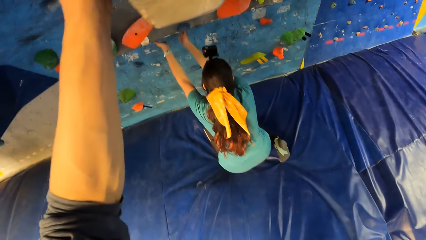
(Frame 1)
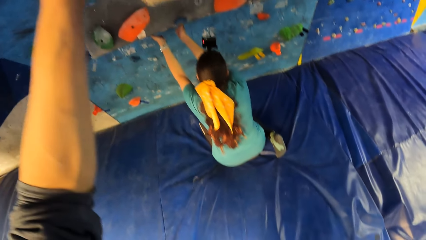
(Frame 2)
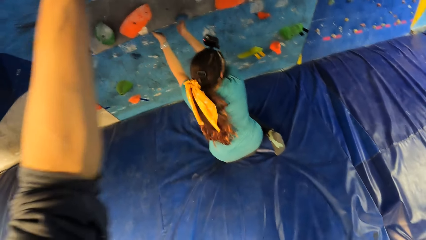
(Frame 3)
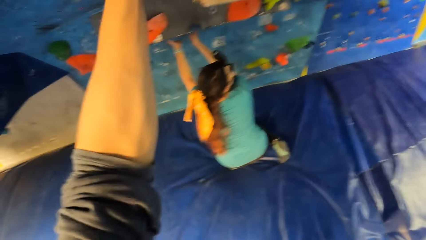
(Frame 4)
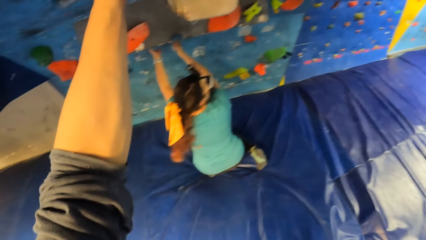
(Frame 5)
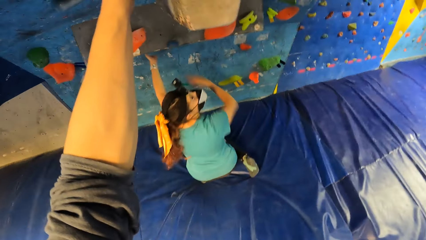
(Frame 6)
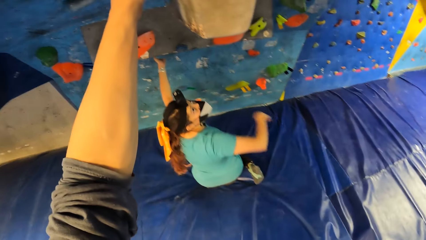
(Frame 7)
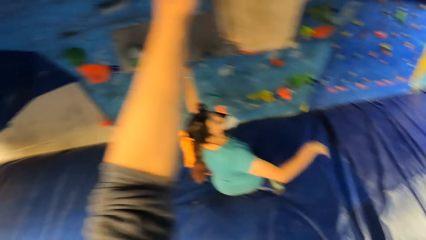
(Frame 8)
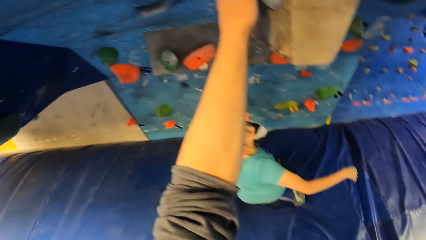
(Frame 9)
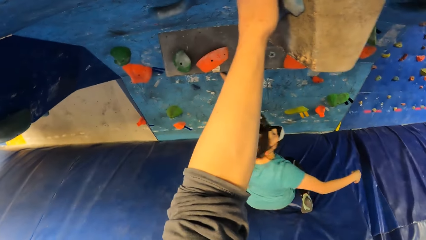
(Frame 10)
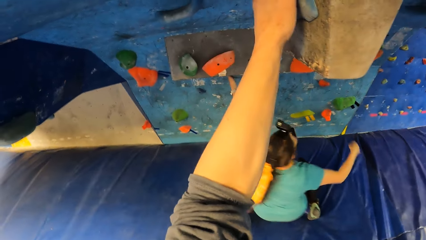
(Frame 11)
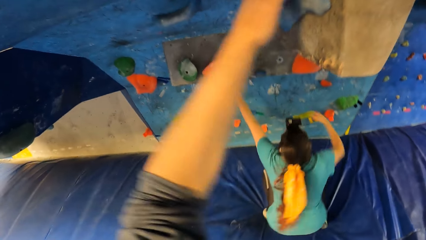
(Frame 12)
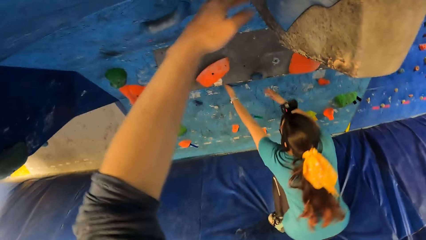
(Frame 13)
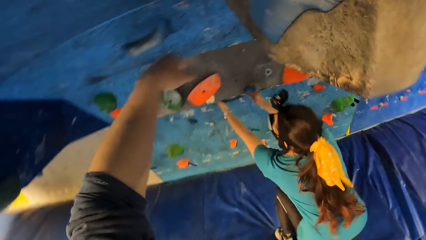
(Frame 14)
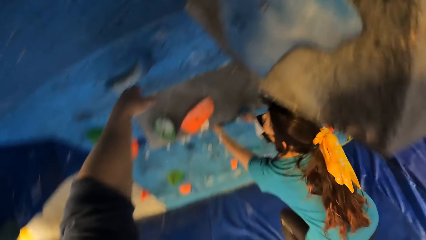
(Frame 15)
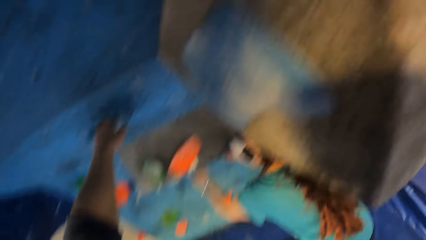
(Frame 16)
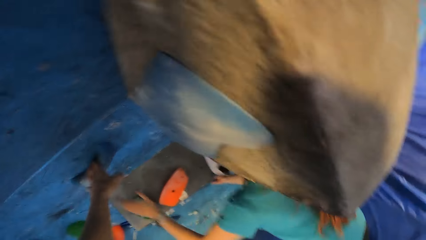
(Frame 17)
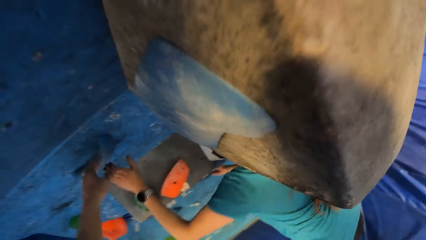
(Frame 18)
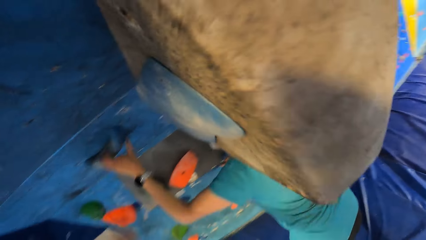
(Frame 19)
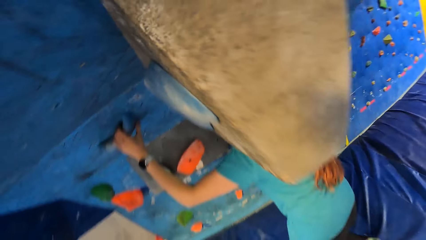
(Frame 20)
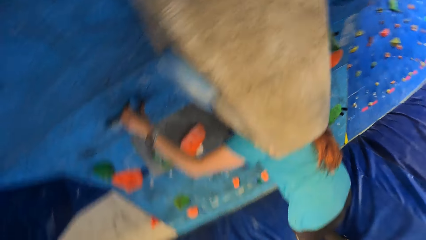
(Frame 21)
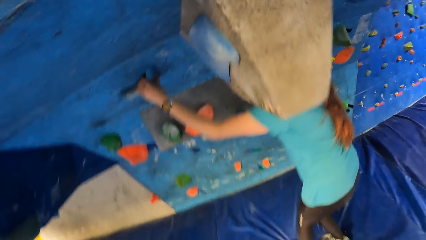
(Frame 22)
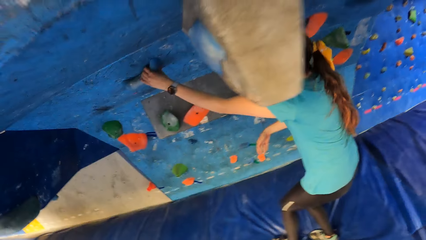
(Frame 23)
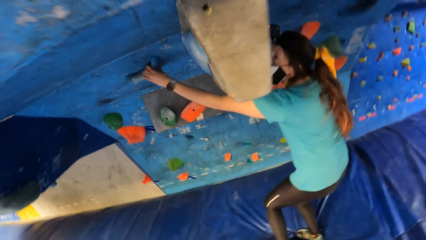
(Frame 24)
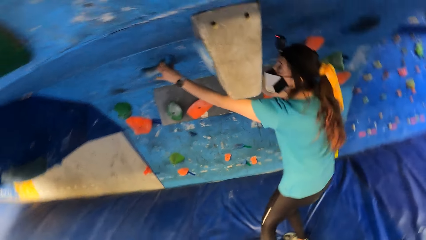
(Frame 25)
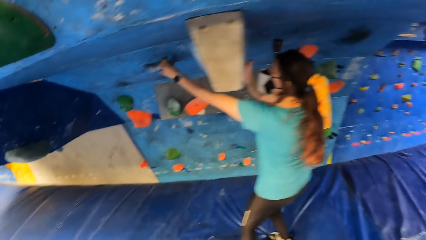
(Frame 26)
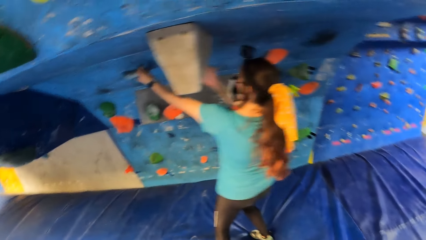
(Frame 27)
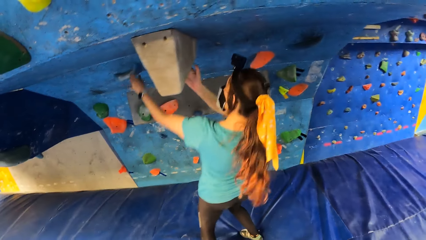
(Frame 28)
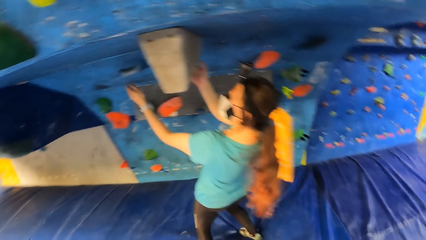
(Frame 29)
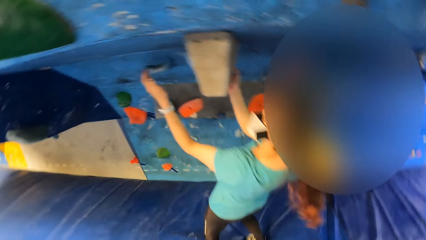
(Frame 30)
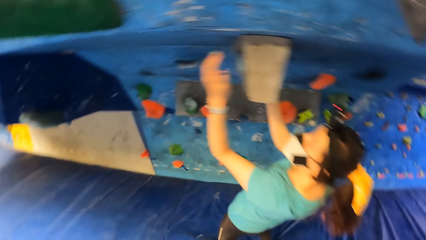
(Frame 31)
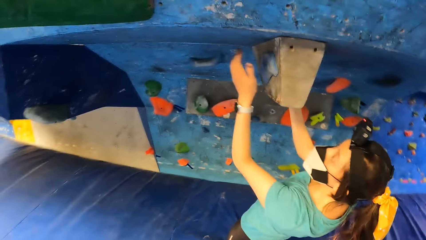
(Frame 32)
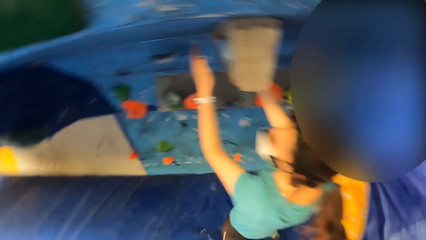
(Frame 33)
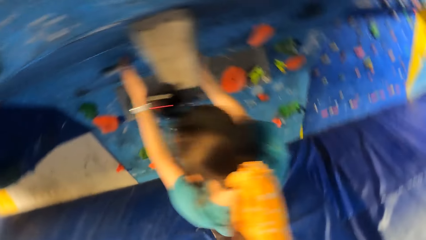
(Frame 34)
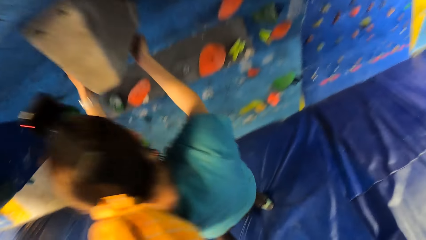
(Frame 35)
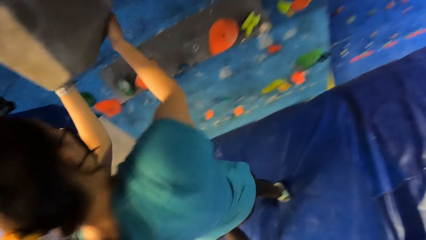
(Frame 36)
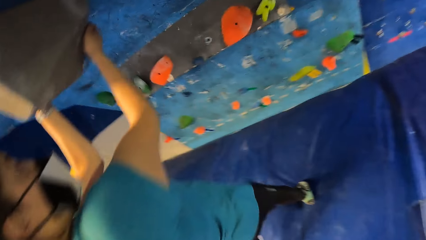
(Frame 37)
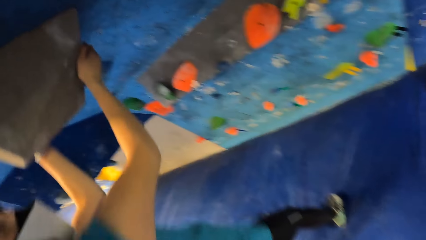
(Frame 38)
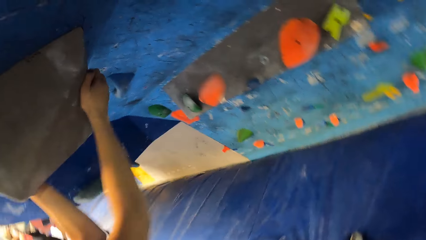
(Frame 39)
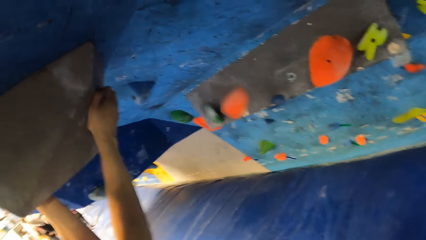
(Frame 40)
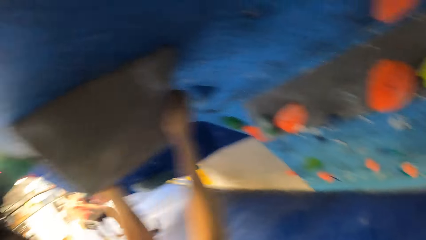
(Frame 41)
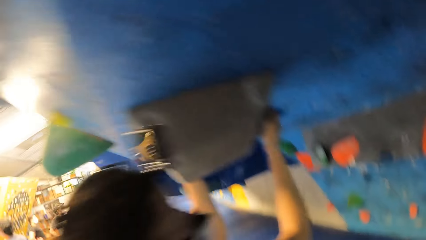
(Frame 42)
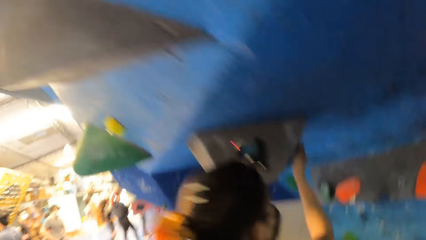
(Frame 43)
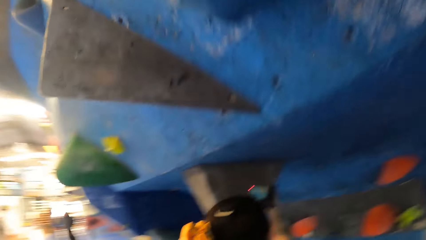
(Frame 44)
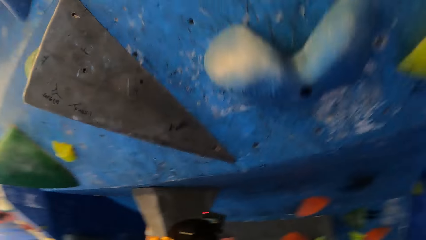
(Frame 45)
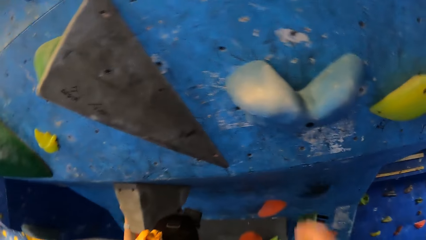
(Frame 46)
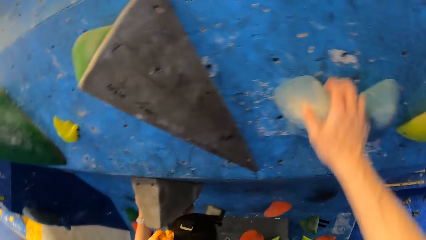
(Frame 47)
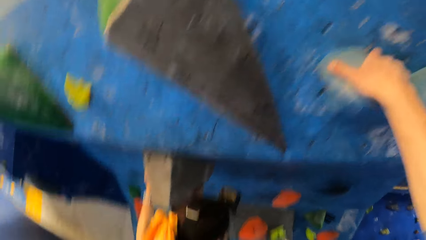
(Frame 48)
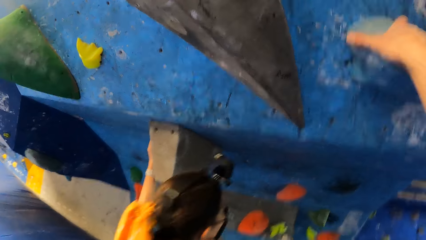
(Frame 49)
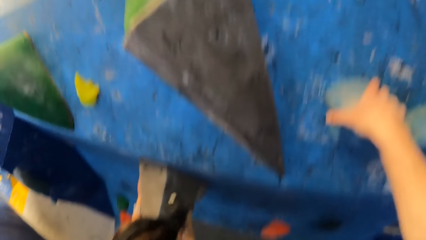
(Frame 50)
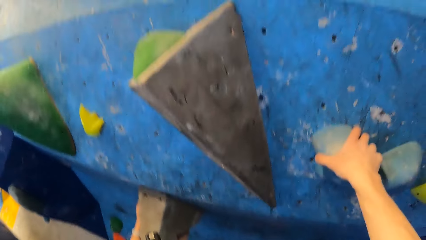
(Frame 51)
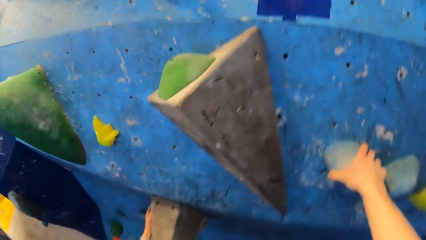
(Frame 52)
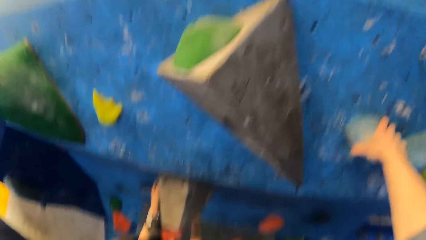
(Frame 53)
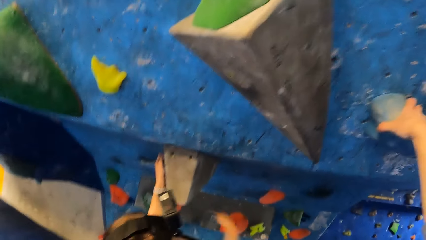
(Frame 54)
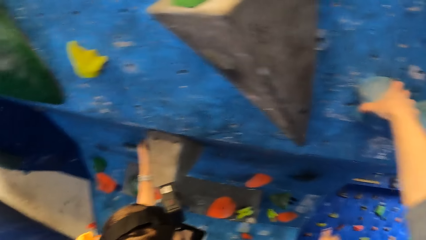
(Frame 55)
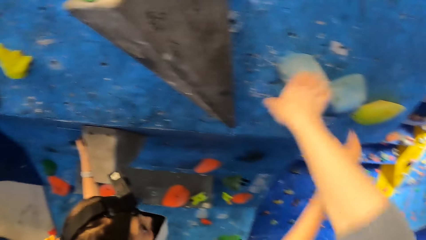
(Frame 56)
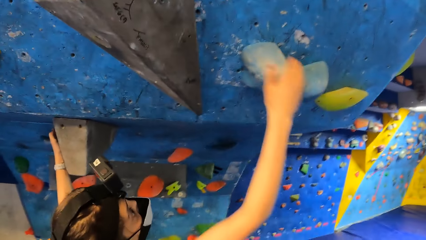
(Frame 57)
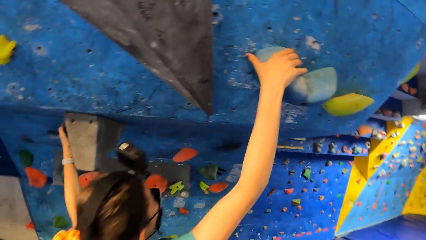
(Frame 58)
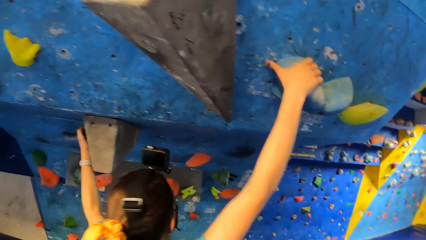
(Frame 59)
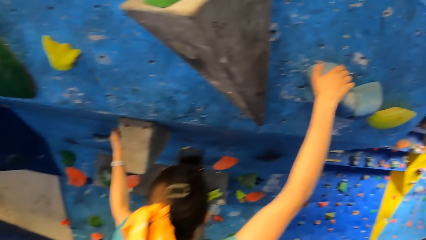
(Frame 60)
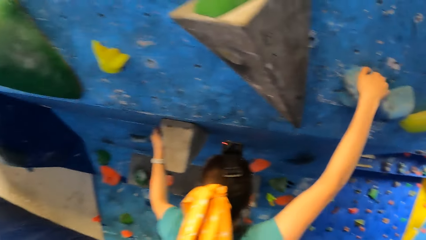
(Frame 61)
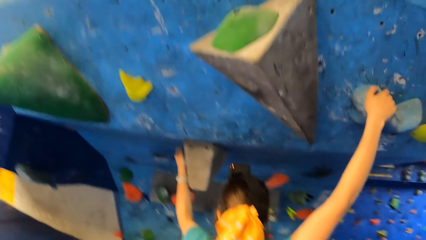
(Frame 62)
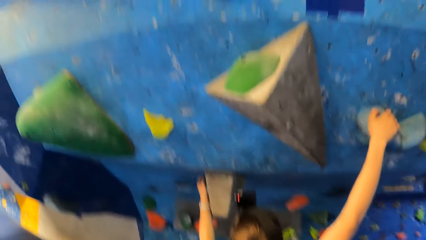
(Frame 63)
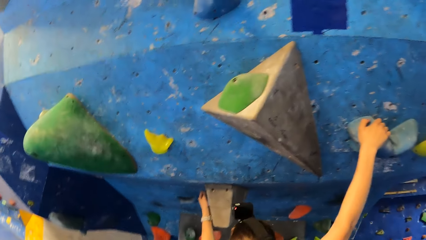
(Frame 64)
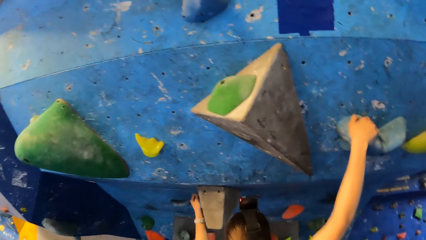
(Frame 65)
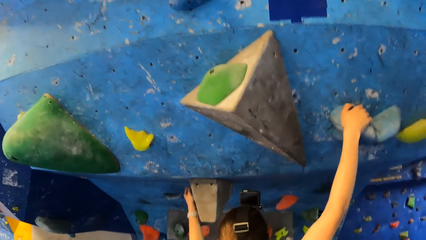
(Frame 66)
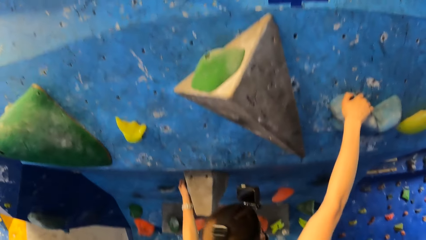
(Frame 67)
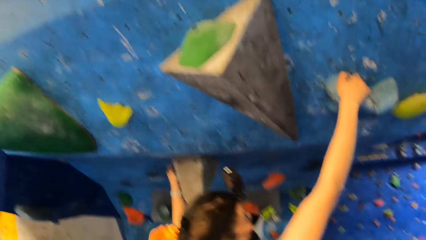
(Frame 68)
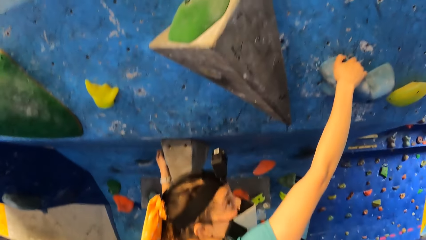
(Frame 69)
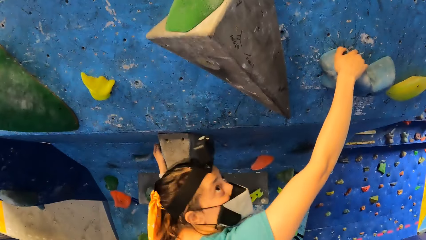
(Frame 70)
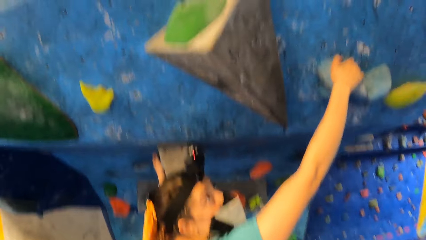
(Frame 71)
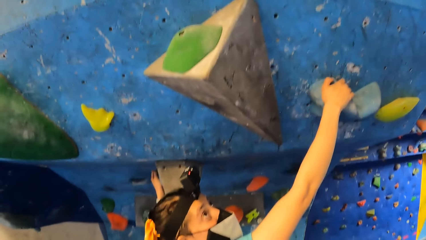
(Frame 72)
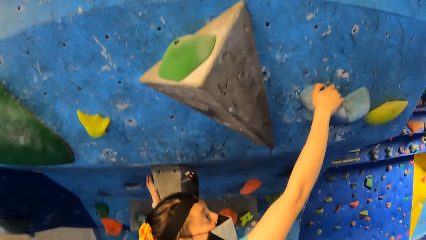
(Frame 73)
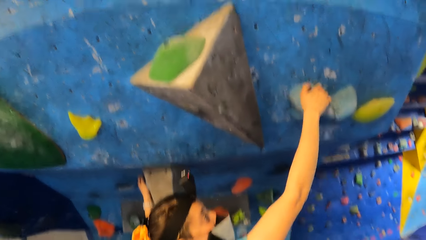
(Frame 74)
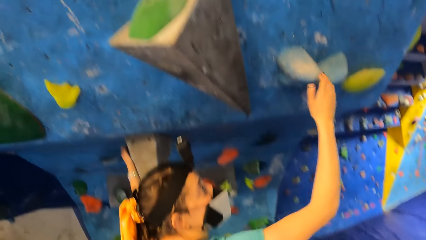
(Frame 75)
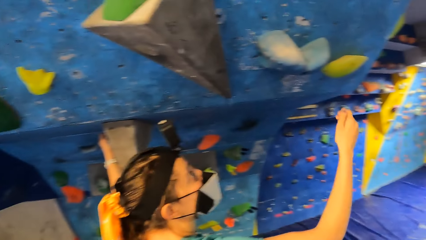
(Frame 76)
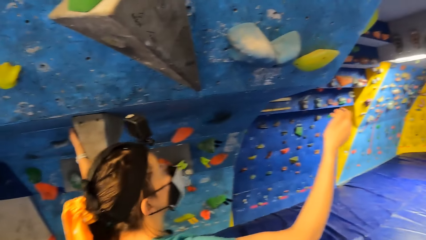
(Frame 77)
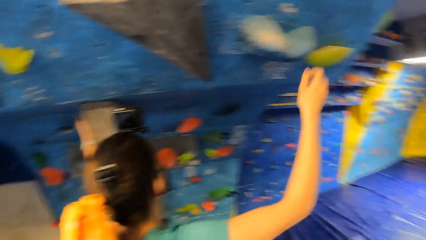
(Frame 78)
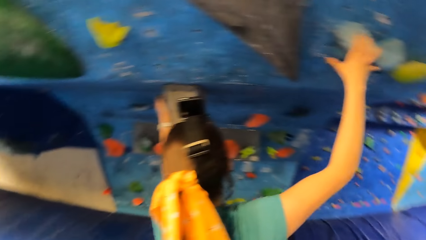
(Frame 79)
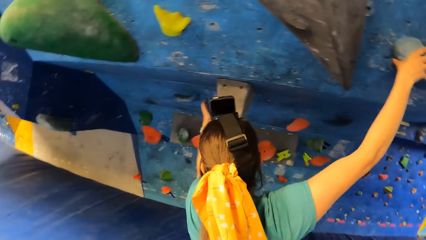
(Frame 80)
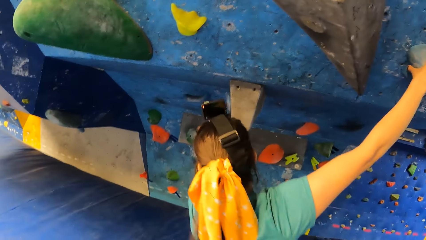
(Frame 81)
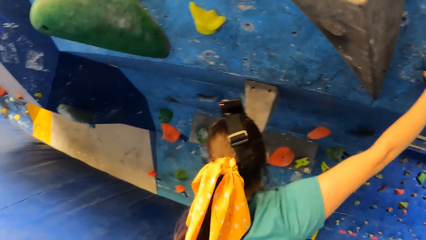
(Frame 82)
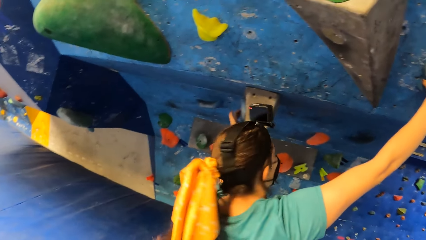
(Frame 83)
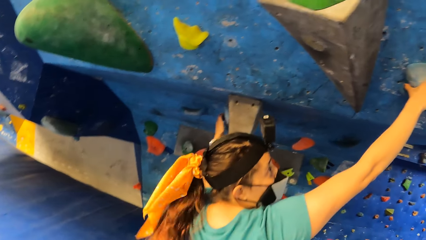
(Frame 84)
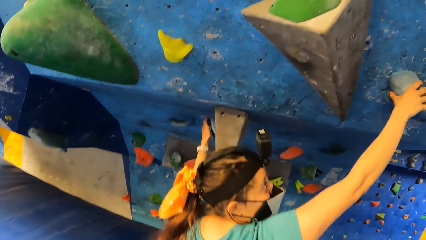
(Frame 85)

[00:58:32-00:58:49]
The woman holds the rock with both hands. The camera wearer holds the rock on the wall with his right hand. The woman holds the rock with both hands.
